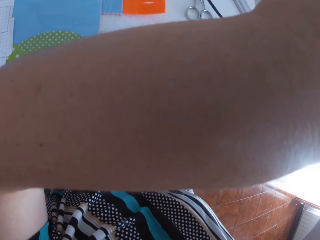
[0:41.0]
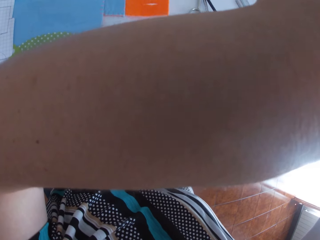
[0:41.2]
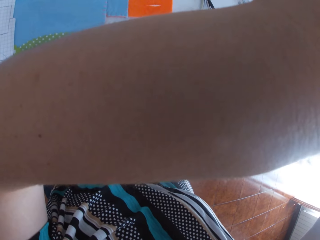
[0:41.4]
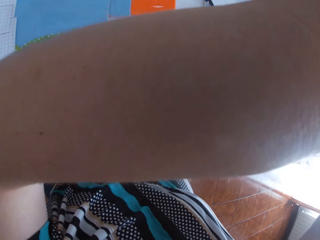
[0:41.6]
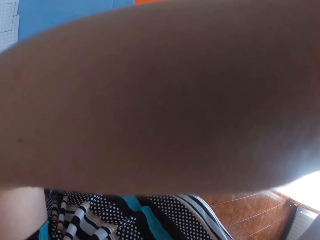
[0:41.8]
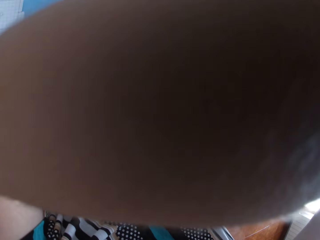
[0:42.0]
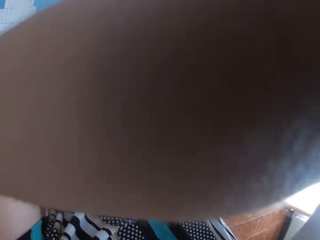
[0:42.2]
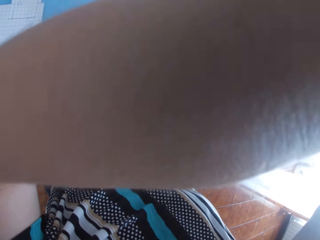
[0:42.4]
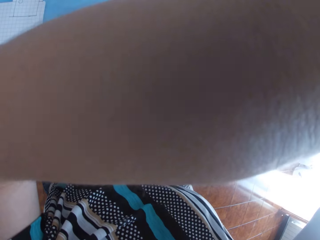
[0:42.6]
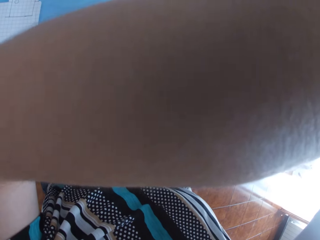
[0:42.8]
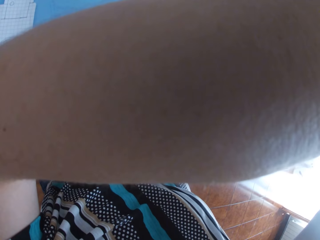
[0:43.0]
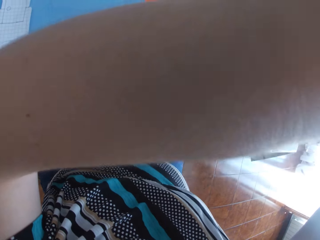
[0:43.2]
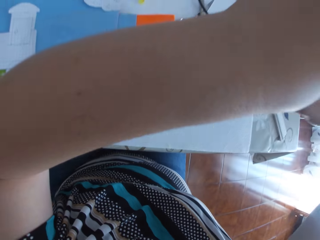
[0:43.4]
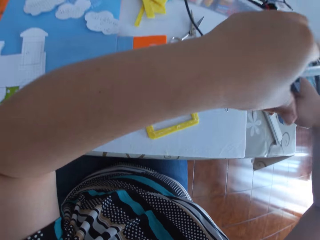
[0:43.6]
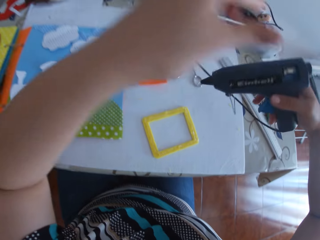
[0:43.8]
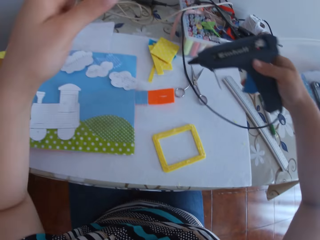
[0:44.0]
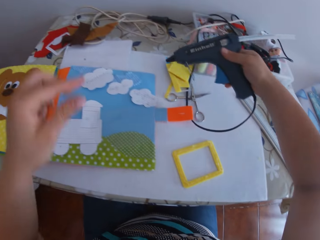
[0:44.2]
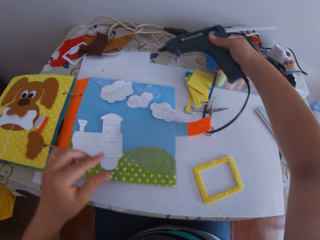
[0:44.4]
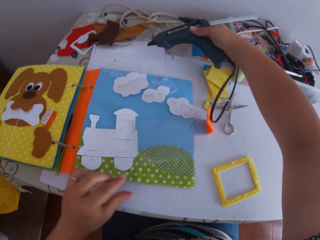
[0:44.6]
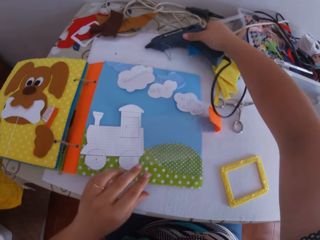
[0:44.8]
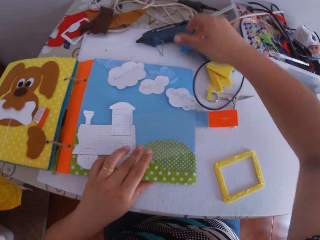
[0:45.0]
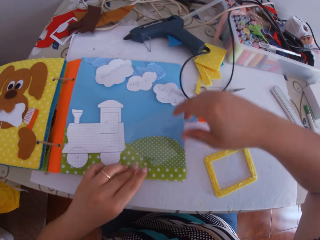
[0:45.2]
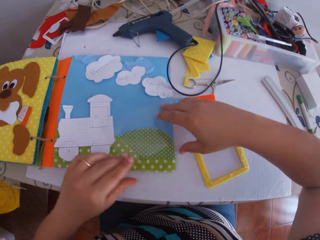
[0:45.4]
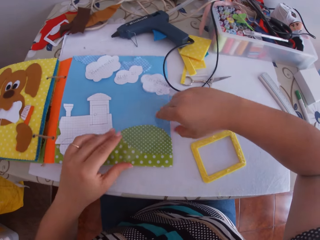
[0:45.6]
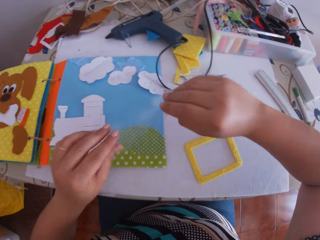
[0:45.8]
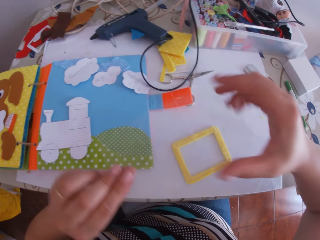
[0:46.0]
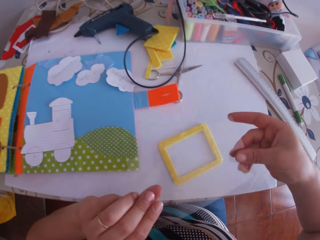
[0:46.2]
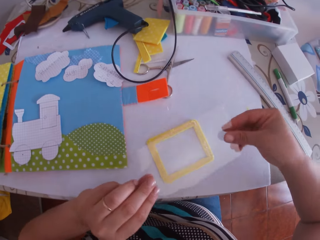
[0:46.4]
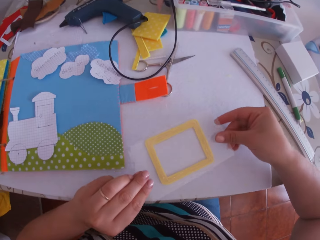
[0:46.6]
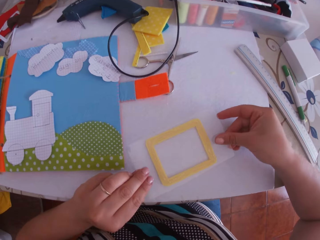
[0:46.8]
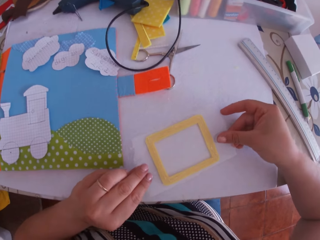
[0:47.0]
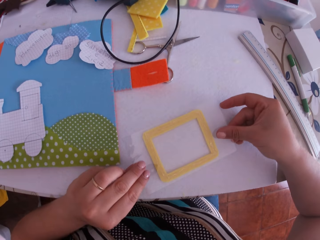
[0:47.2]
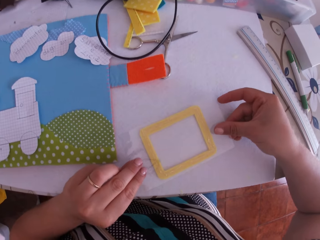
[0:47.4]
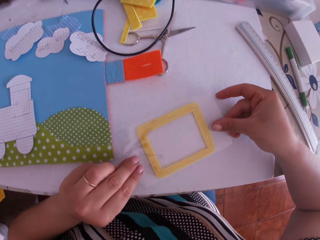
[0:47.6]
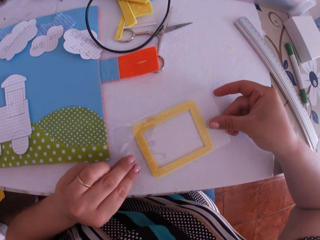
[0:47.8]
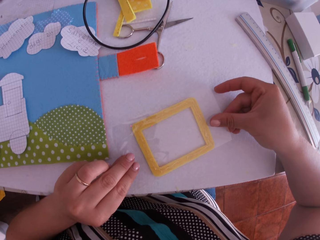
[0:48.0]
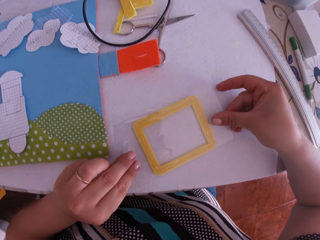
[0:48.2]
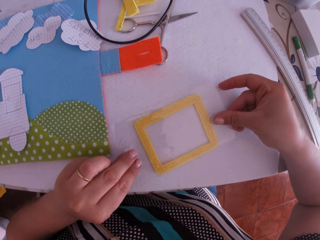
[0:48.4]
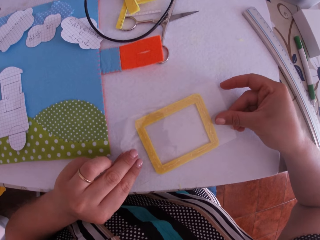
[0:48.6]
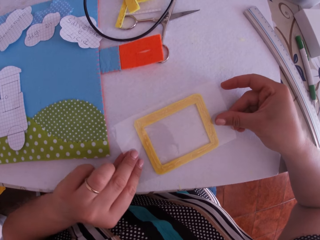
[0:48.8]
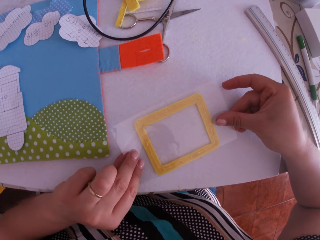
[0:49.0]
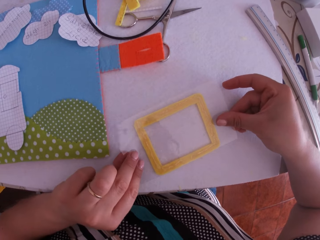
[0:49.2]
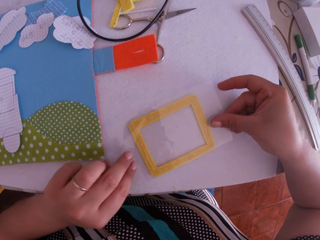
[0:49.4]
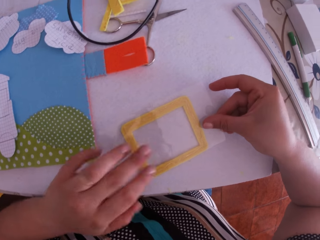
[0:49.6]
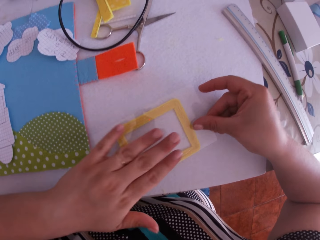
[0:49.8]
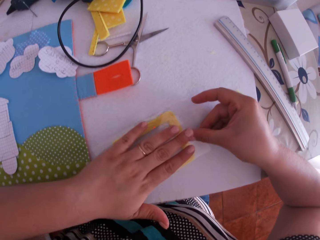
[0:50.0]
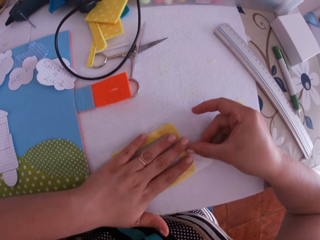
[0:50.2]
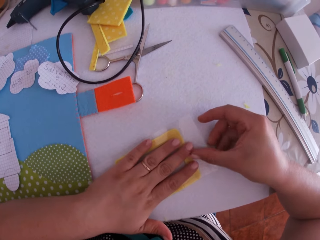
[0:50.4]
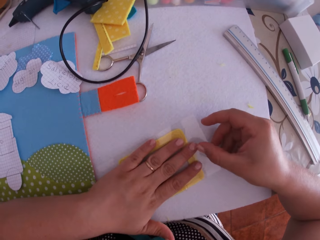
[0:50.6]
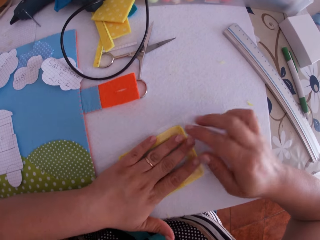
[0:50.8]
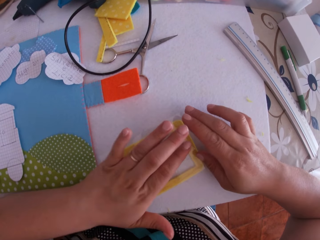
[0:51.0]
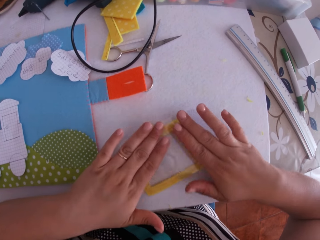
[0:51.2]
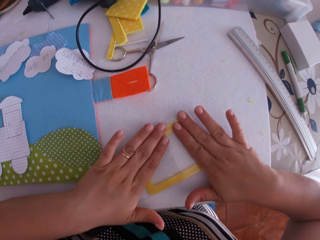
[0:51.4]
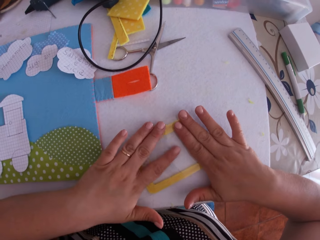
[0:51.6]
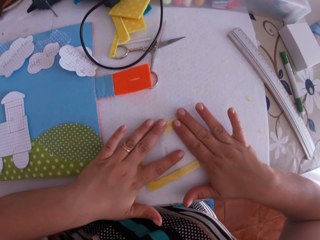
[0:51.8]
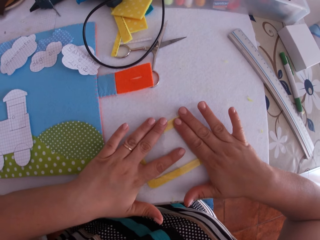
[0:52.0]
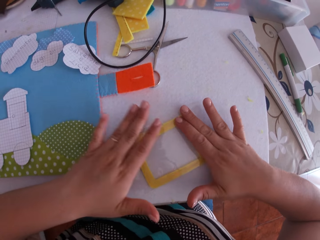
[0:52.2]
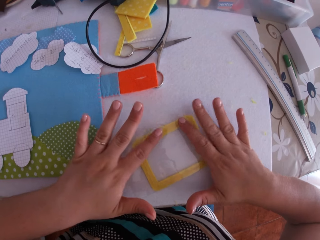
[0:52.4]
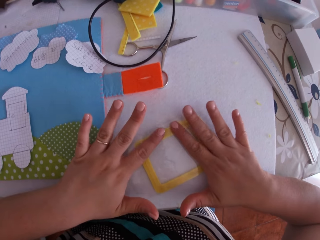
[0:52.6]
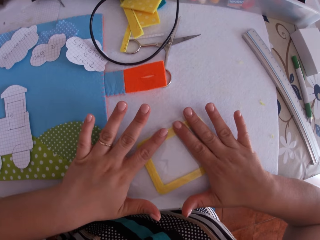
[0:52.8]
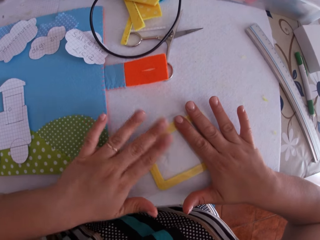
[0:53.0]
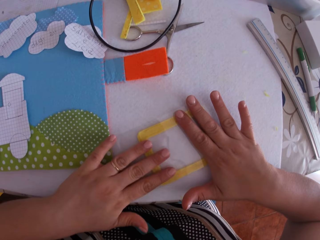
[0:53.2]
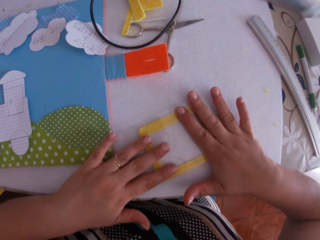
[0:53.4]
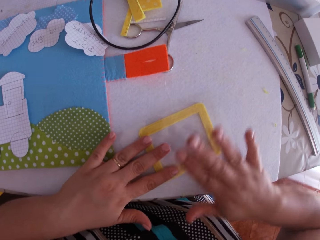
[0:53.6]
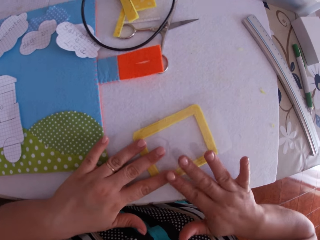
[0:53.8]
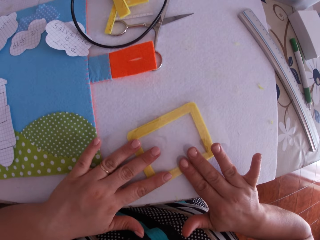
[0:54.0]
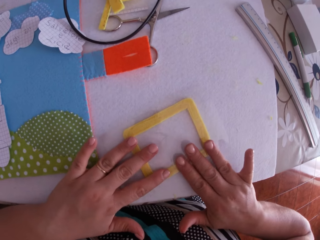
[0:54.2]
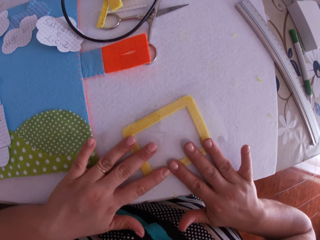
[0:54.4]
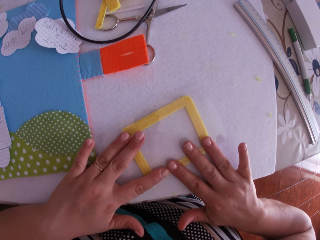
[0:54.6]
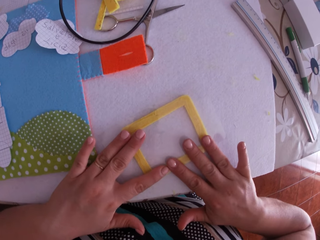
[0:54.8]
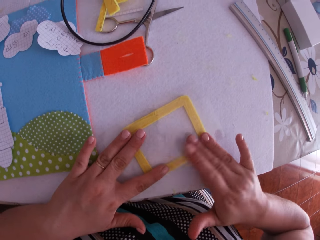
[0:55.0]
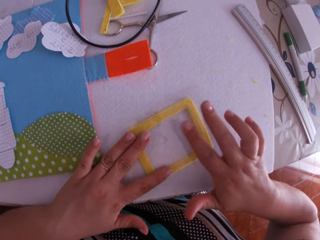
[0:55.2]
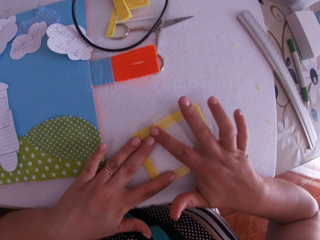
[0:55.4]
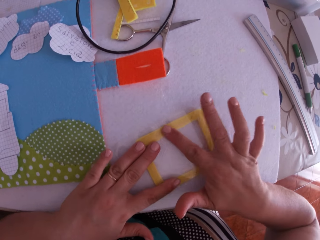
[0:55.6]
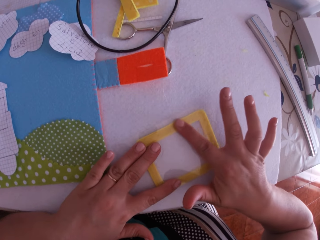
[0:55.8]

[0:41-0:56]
The camera wearer swings her hand. She drops the glue gun on the table with her right hand. She swings her hand. She picks up the transparent or polythene paper on the table with both hands. She places the transparent paper on the table with both hands. She swings her hand. She places her left hand on the transparent paper. She sticks the polythene paper on the felt frame. She swings her hand. She sticks the polythene paper on the felt frame. She presses the transparent paper with both hands.

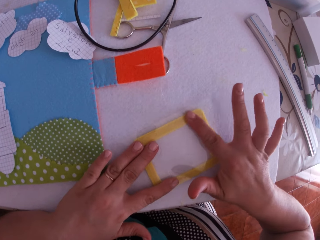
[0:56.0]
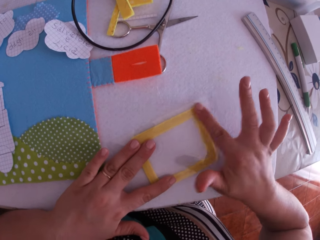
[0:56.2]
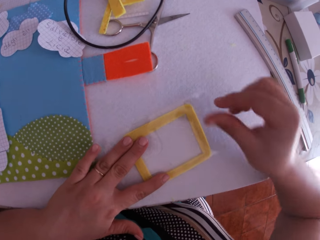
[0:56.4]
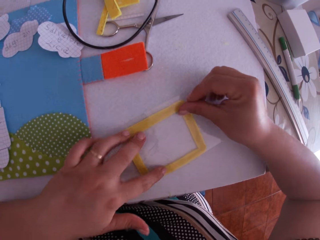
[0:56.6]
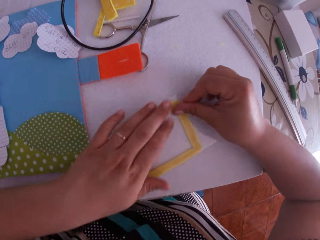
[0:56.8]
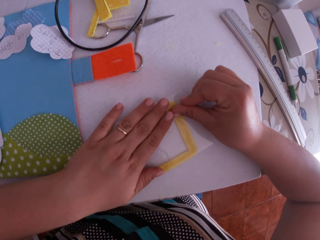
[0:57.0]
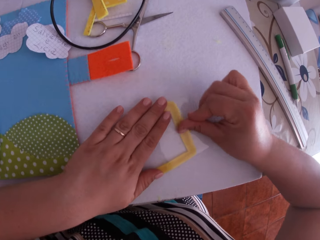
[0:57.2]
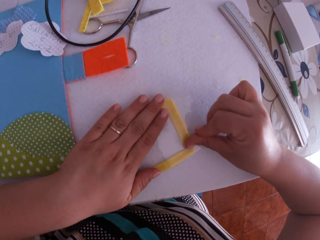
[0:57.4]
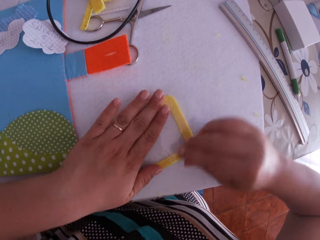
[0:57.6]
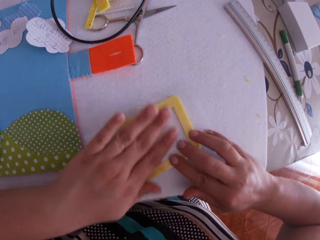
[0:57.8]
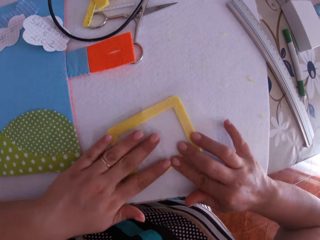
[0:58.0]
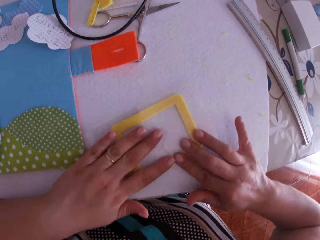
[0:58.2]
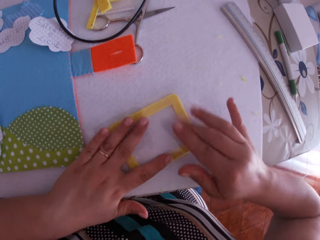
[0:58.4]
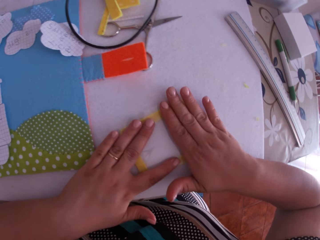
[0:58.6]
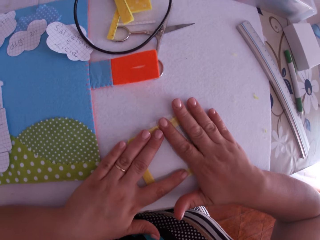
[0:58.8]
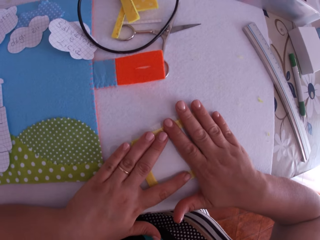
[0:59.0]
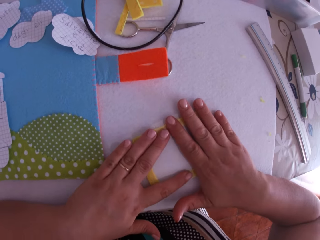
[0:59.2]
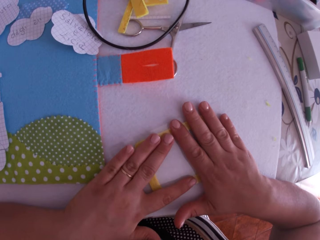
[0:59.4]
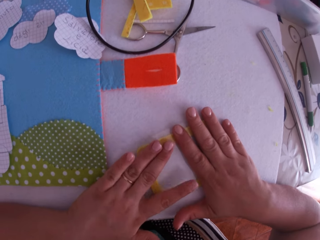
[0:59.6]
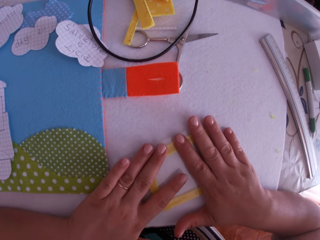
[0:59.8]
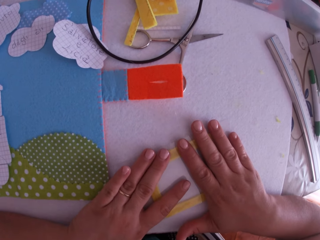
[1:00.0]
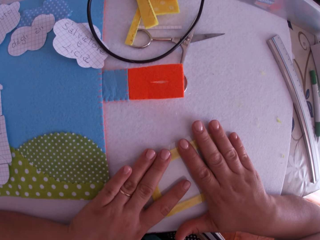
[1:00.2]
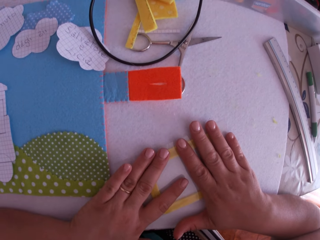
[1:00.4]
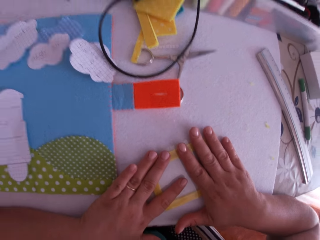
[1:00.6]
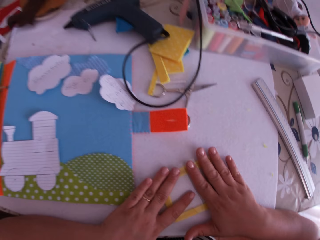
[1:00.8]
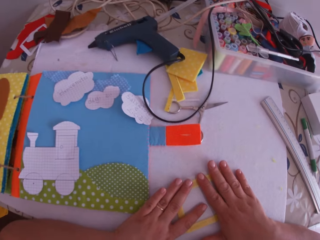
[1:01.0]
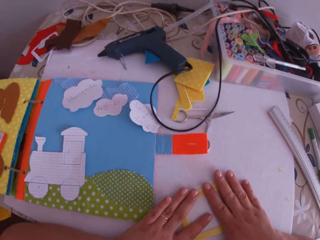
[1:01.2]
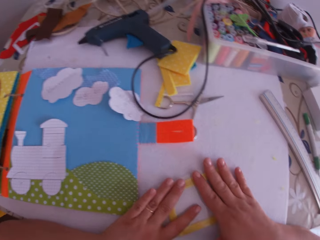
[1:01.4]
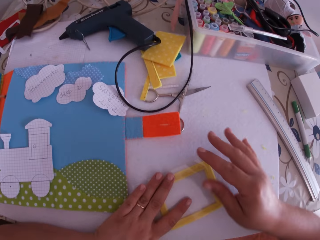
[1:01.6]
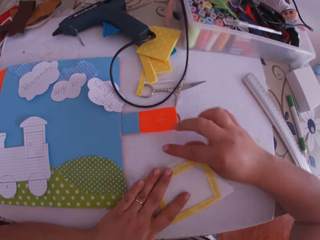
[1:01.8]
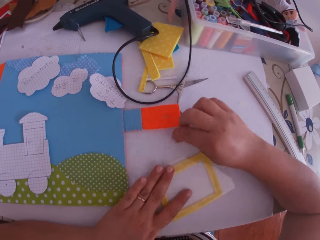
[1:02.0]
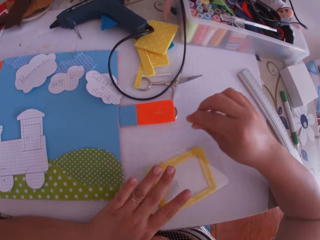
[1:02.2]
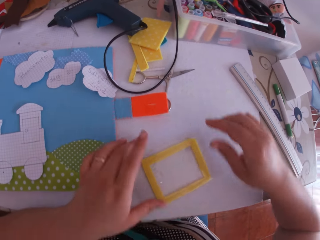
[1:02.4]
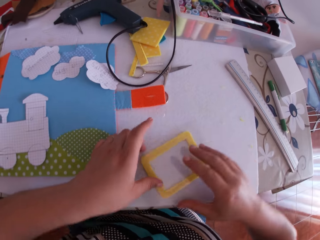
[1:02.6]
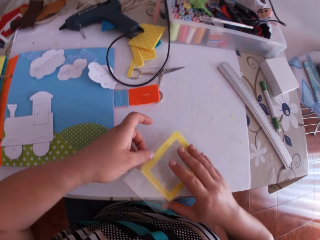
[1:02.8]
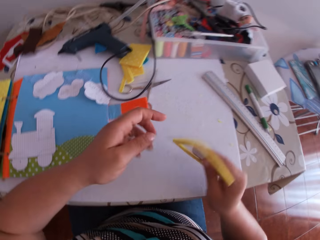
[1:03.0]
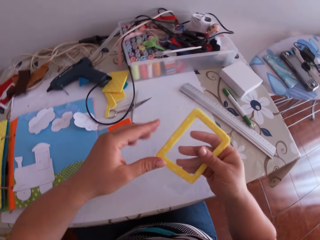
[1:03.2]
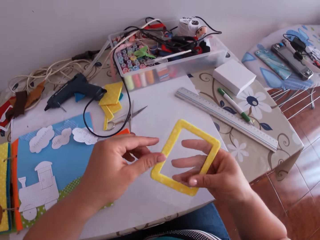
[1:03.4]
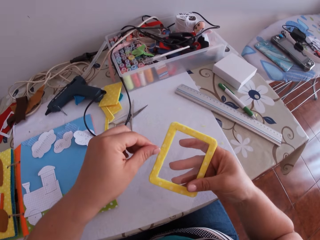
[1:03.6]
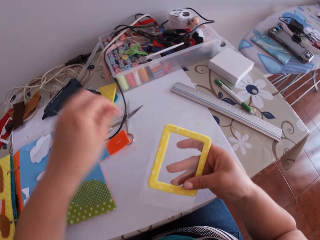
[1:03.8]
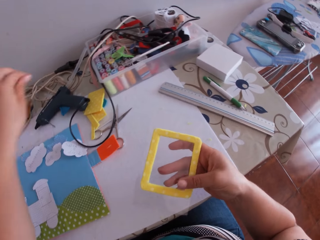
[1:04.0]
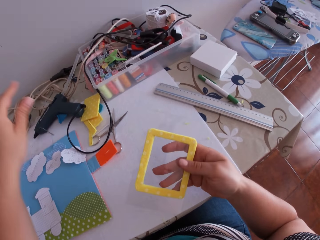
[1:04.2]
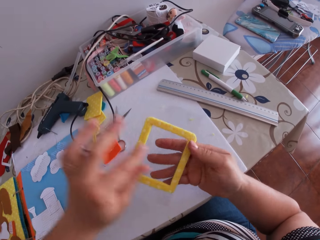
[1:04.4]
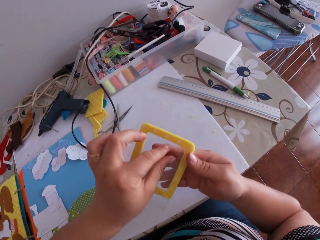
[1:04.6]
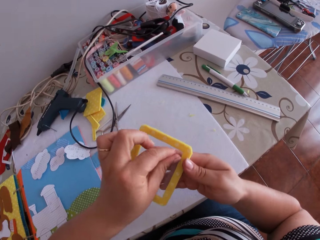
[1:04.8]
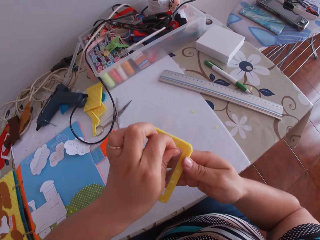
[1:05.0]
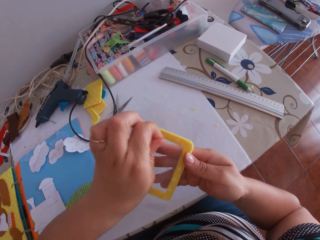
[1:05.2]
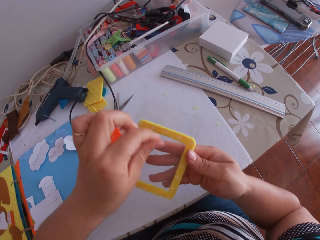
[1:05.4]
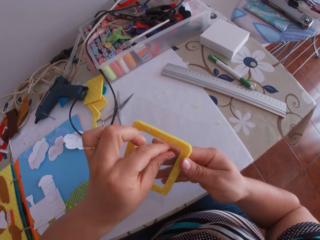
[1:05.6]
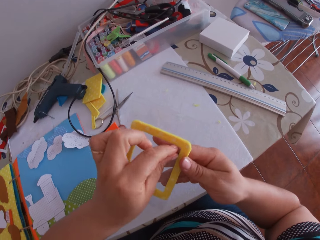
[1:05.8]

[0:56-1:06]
The camera wearer swings her hand. She lifts the cardboard or felt frame on the table with both hands. She turns the felt frame. She swings her hand. She wipes the transparent paper with her left hand.
